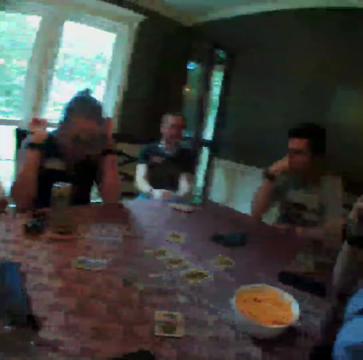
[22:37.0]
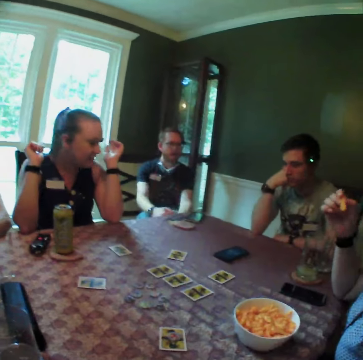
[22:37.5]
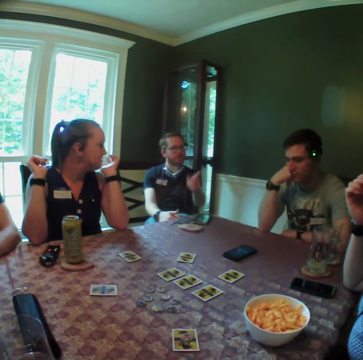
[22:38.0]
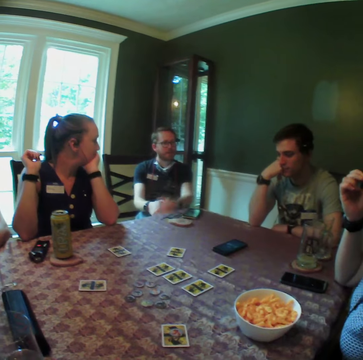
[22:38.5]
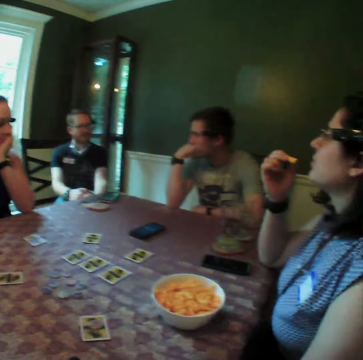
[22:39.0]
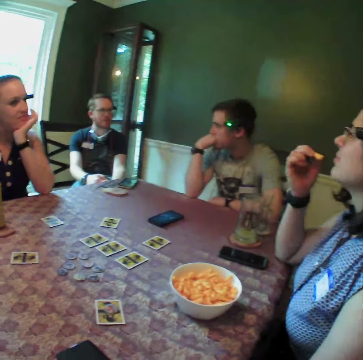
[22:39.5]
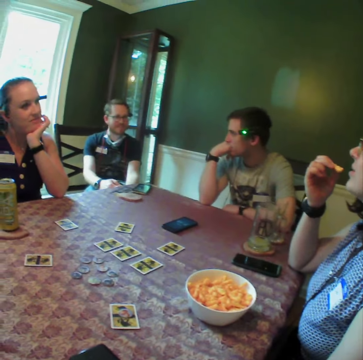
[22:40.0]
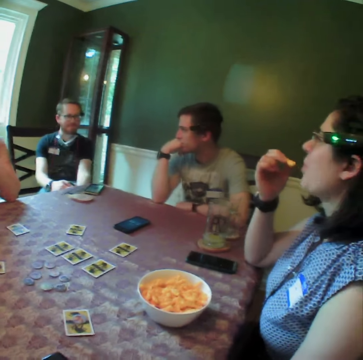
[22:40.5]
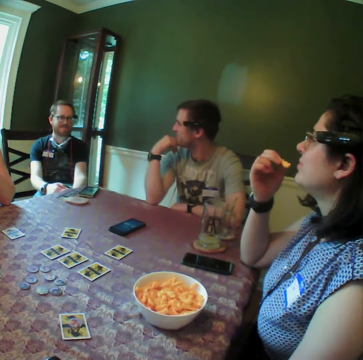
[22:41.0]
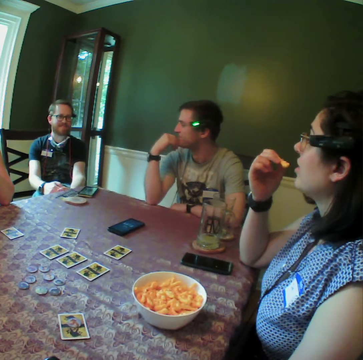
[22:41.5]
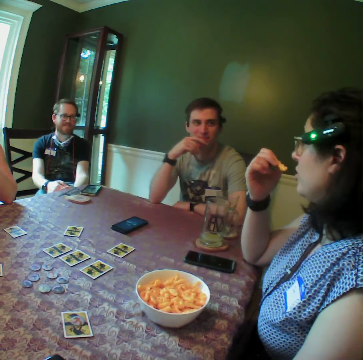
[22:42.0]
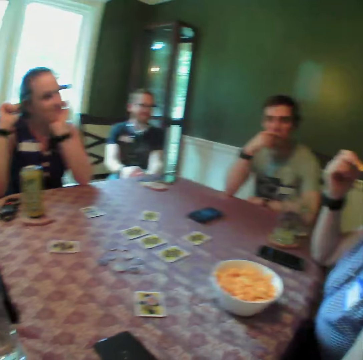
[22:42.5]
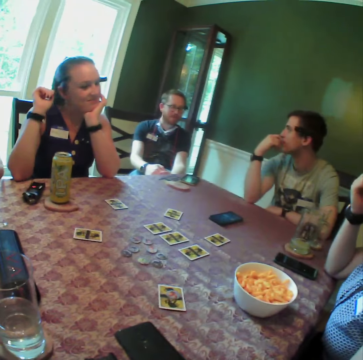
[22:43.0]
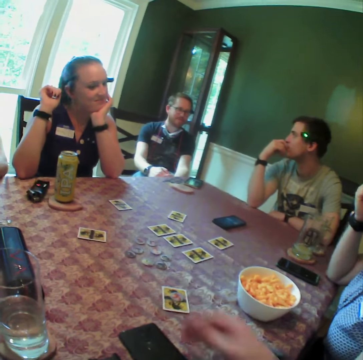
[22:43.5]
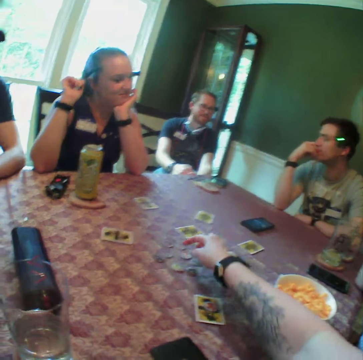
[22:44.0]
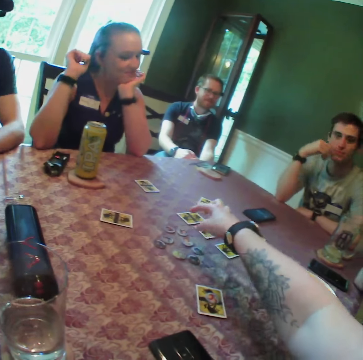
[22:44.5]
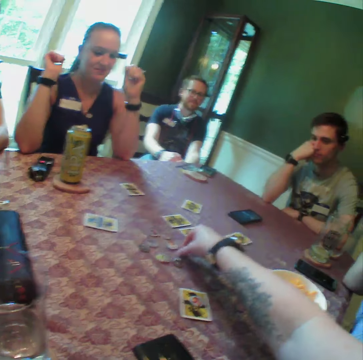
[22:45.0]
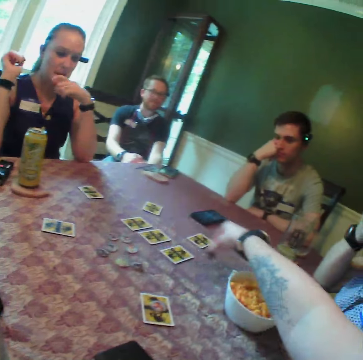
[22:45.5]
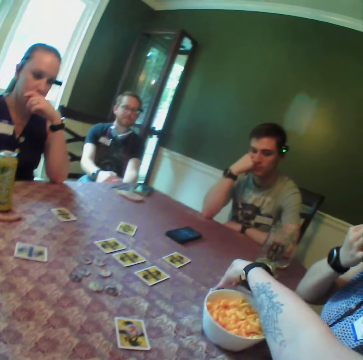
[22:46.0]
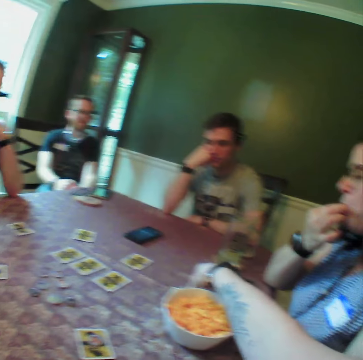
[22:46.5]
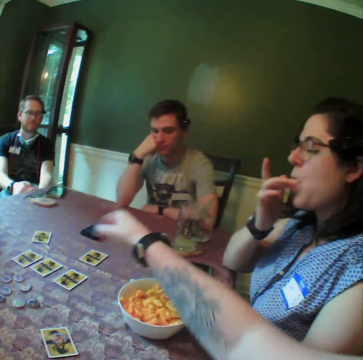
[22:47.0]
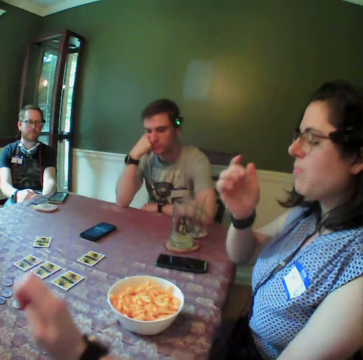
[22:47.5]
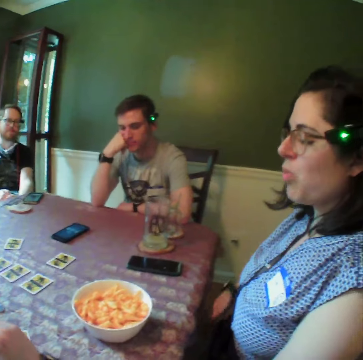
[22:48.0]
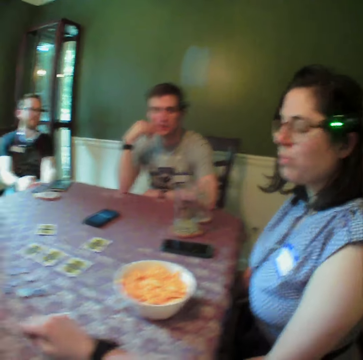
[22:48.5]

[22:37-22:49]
The camera wearer picks a game token from the table with his right hand. He picks a coaster from the table with his right hand. He drops the coaster in his right hand on the table.

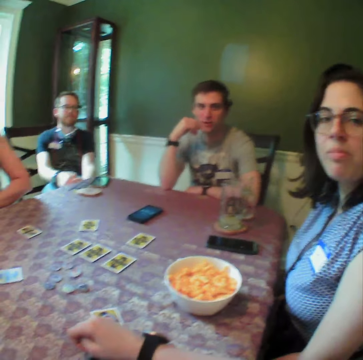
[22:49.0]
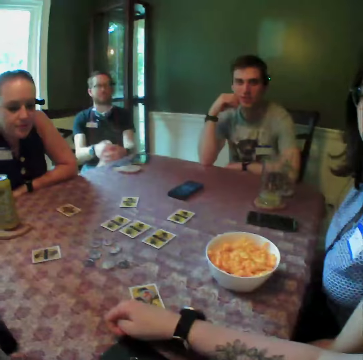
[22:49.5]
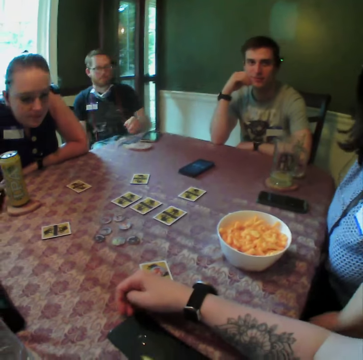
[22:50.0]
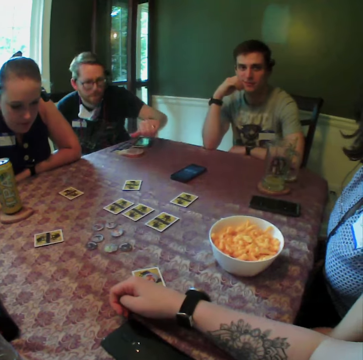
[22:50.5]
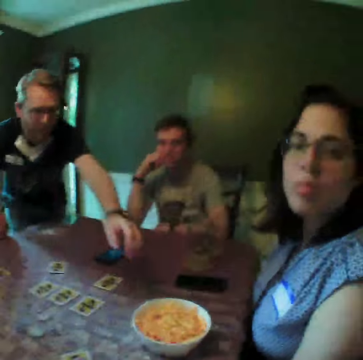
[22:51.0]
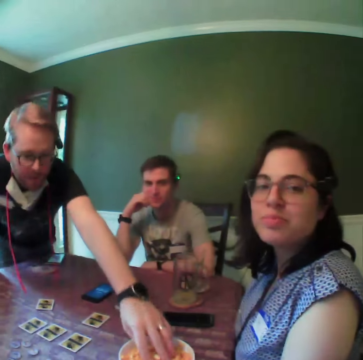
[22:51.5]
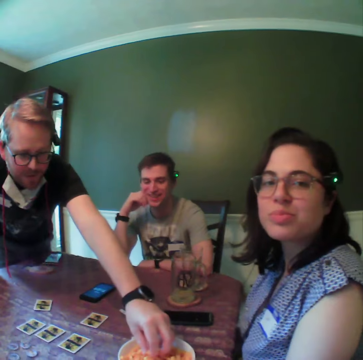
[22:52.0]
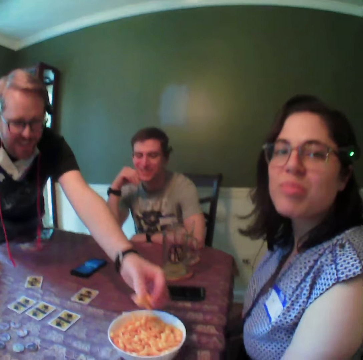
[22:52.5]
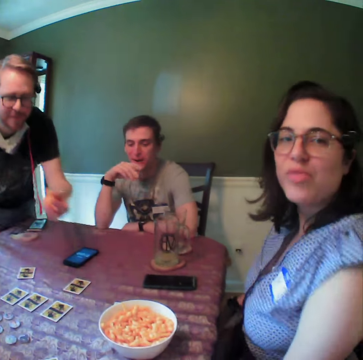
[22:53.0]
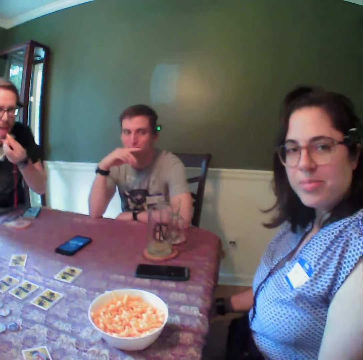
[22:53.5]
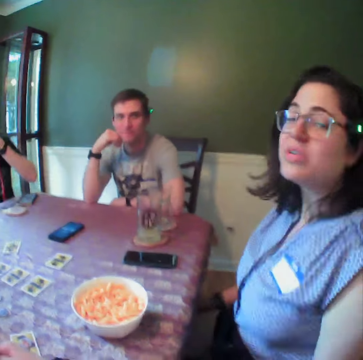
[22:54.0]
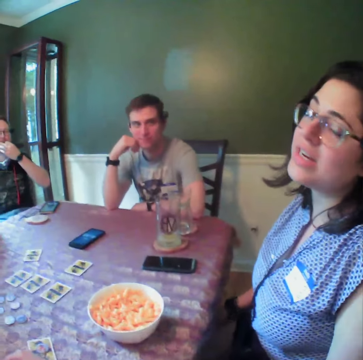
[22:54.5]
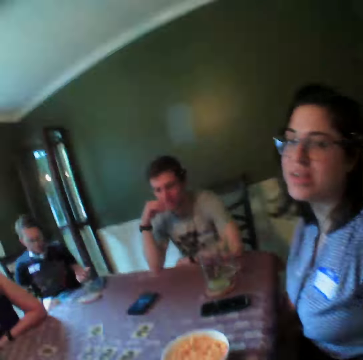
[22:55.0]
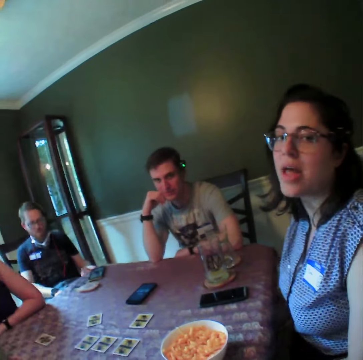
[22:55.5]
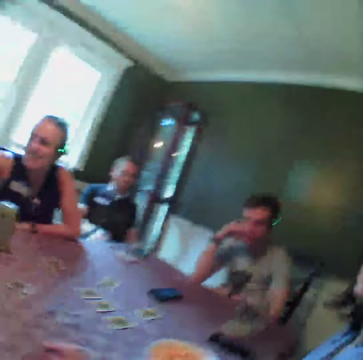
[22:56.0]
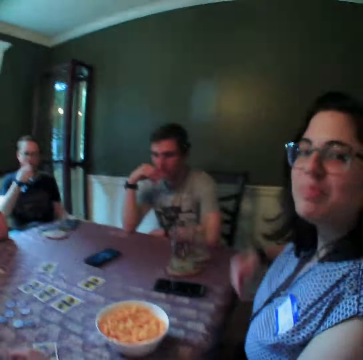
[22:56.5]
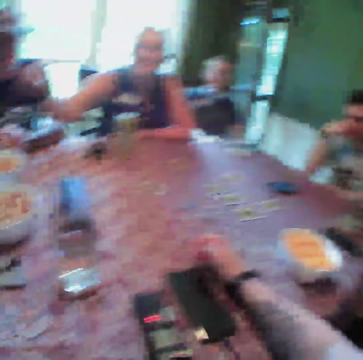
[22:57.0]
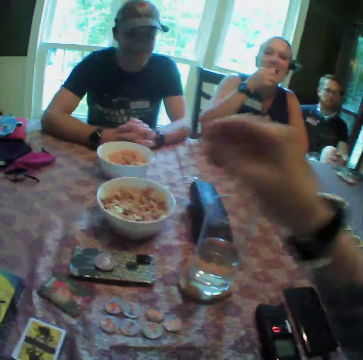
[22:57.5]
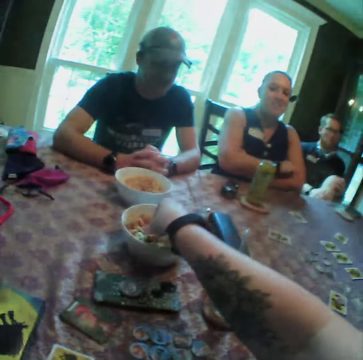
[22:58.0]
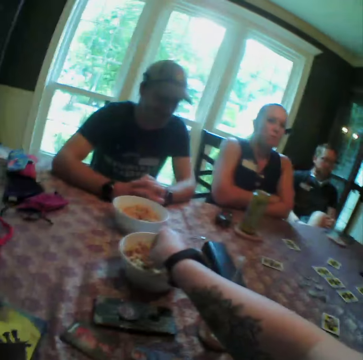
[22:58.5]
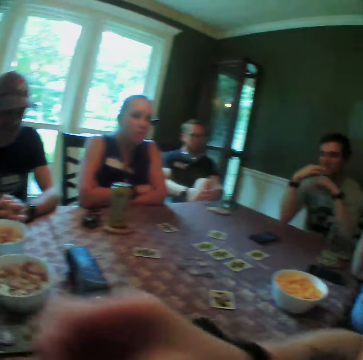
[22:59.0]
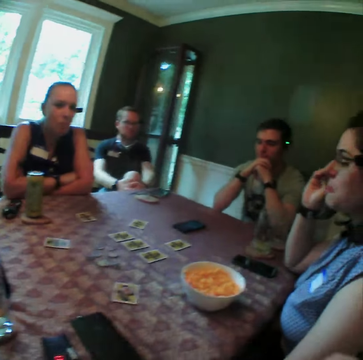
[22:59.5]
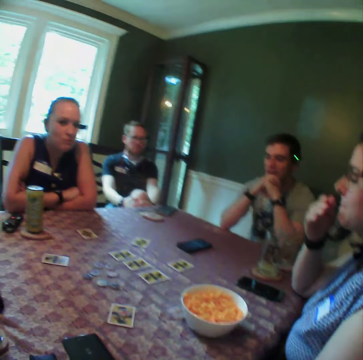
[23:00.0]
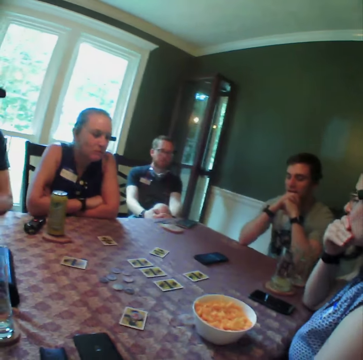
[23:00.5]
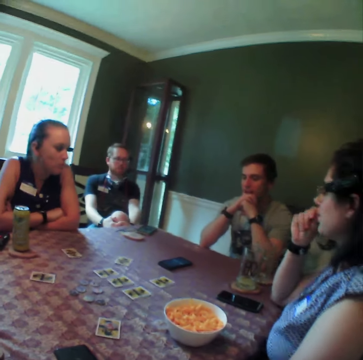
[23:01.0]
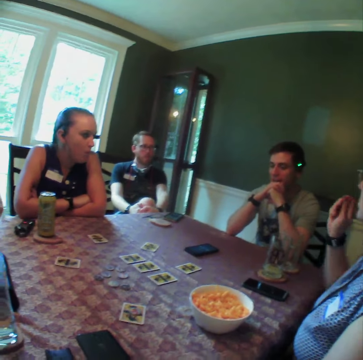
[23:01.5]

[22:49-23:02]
A man stands from his seat. The man picks some cornflakes from the table with his left hand. A woman shakes her body. Another person interacts with the camera wearer. The man sits on his seat and eats the cornflakes in his left hand. The camera wearer picks some chips on the table with his right hand. The woman cleans her lips with her right hand.

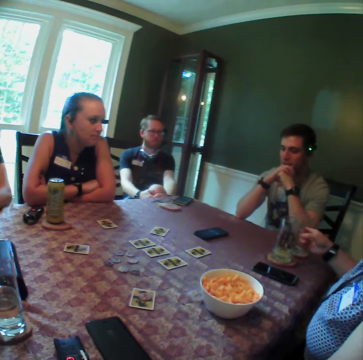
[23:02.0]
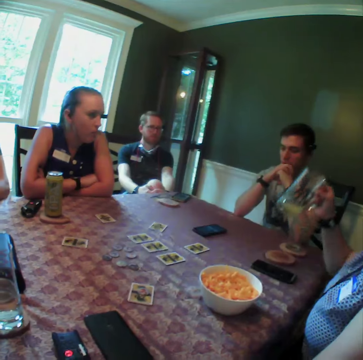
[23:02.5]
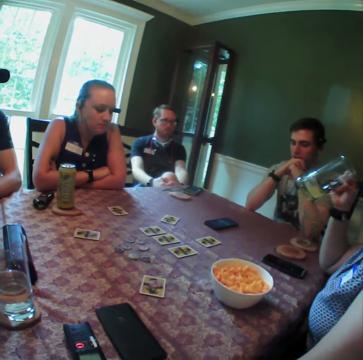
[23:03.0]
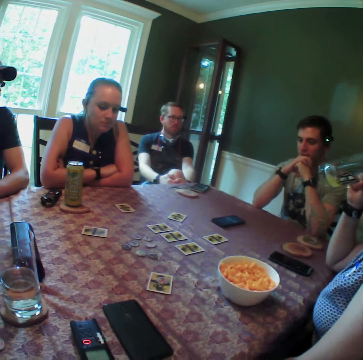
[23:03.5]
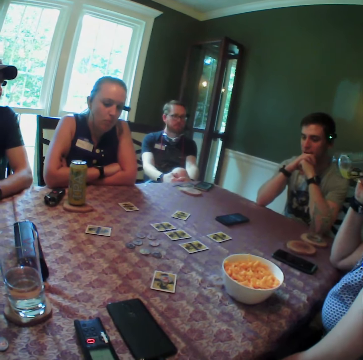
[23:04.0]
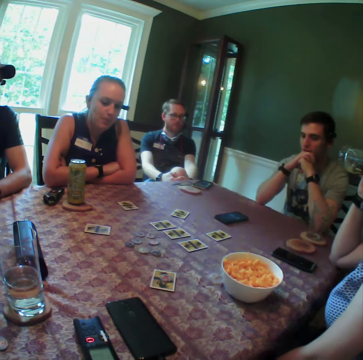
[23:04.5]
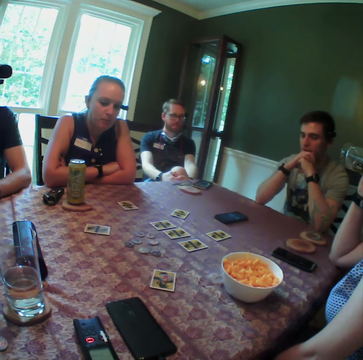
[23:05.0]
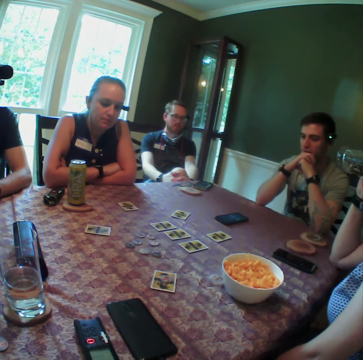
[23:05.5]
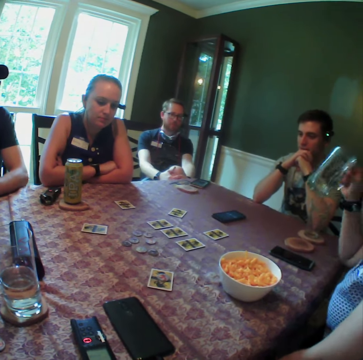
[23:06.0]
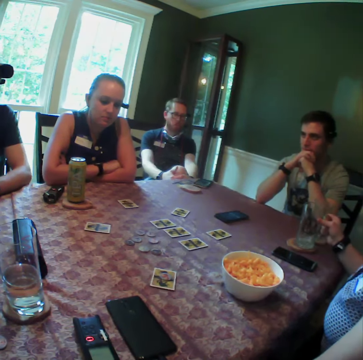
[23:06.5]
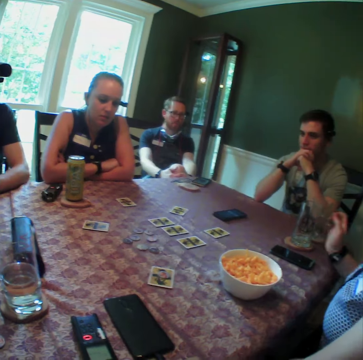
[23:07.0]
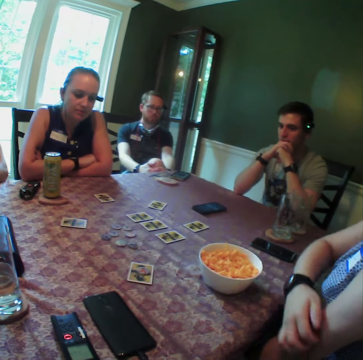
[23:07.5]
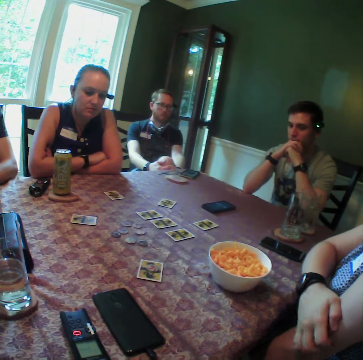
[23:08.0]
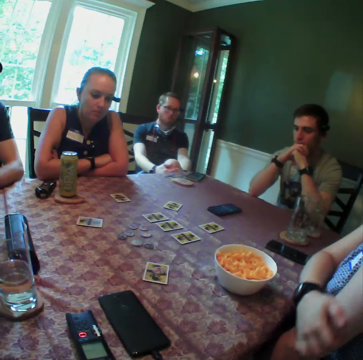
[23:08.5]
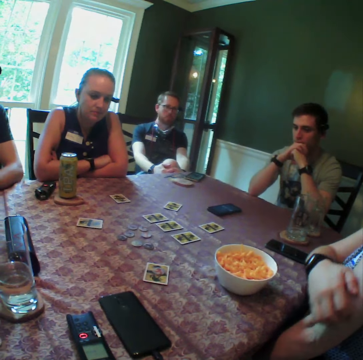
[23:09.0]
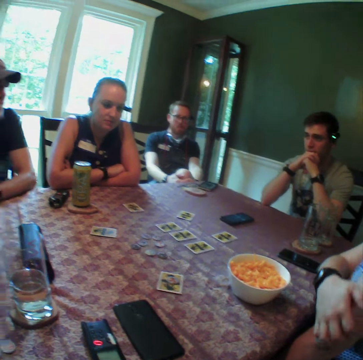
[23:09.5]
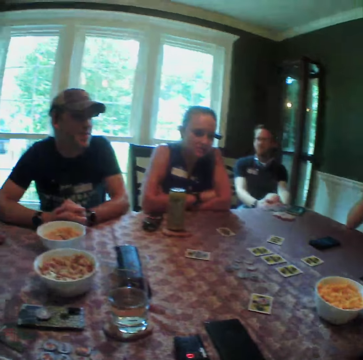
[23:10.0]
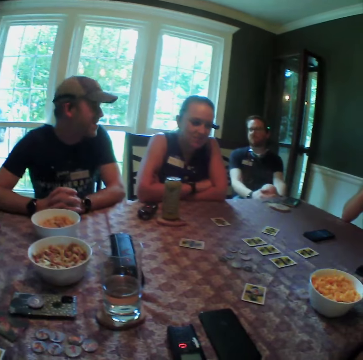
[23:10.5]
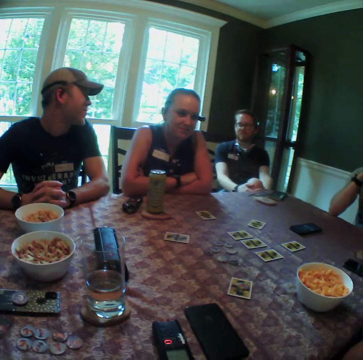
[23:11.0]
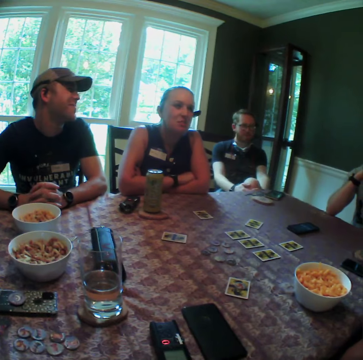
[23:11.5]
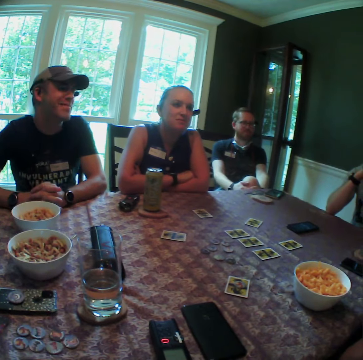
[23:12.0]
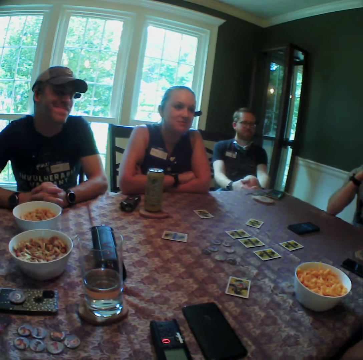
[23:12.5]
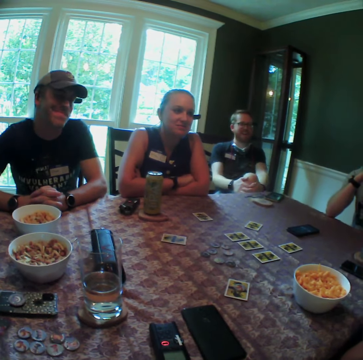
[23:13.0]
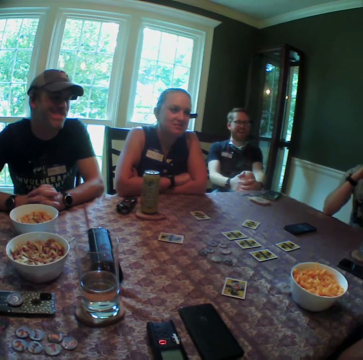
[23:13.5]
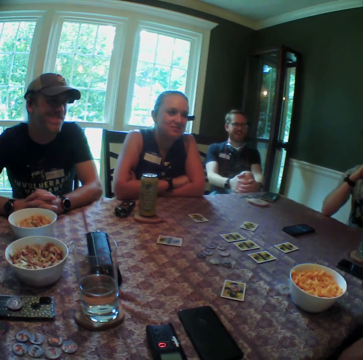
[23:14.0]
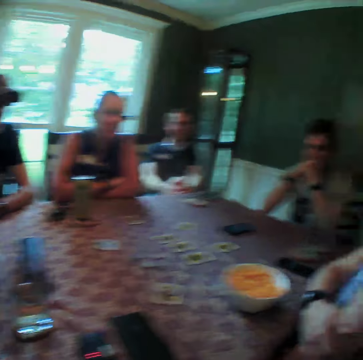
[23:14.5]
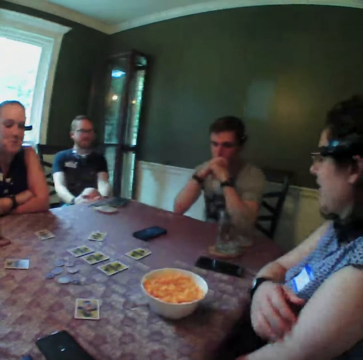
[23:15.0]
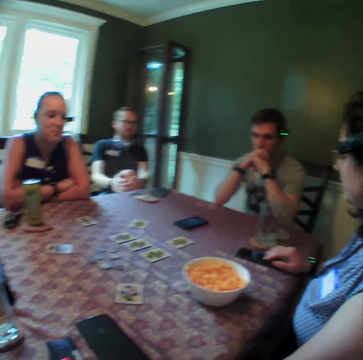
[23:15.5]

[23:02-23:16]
The woman picks a glass cup from the table with her right hand. She drinks juice from the glass cup in her right hand. She drops the glass cup in her right hand on the table. She scratches her left arm with her right hand. A person talks to another person.
